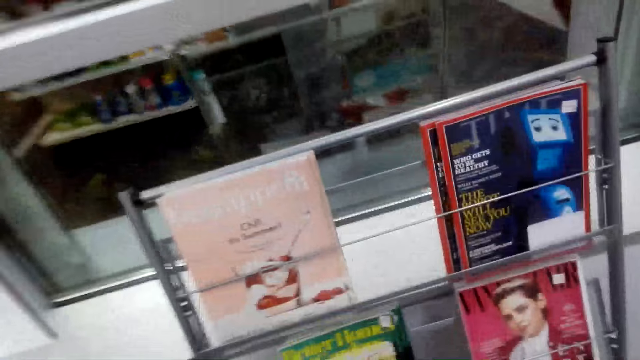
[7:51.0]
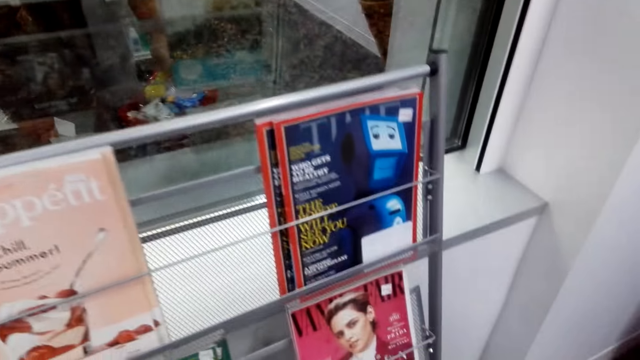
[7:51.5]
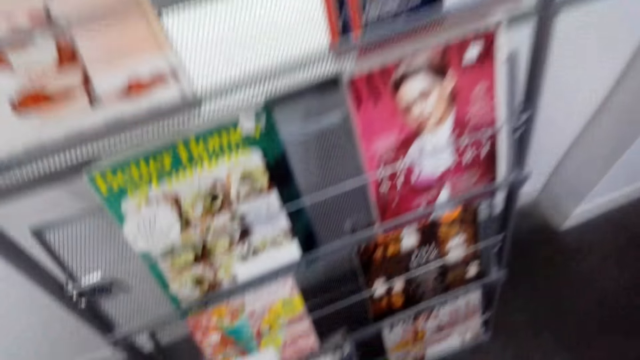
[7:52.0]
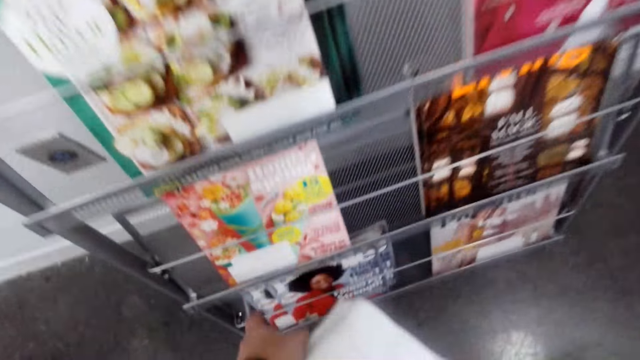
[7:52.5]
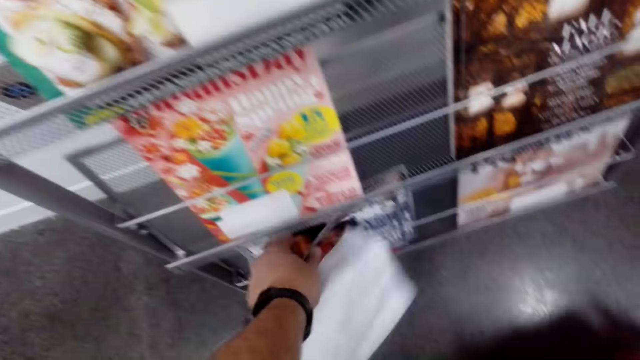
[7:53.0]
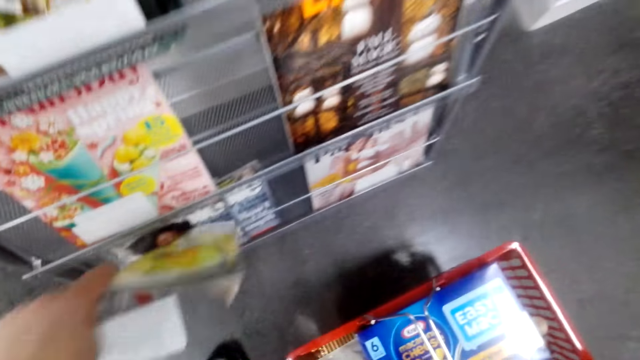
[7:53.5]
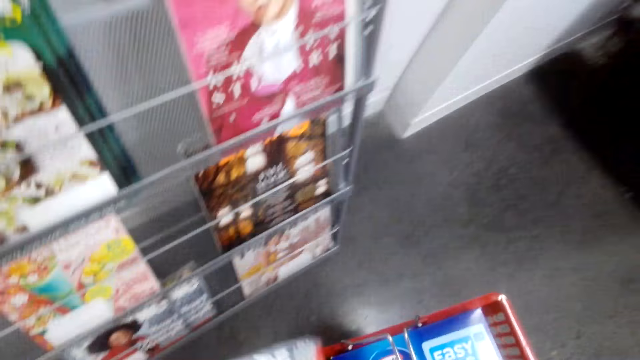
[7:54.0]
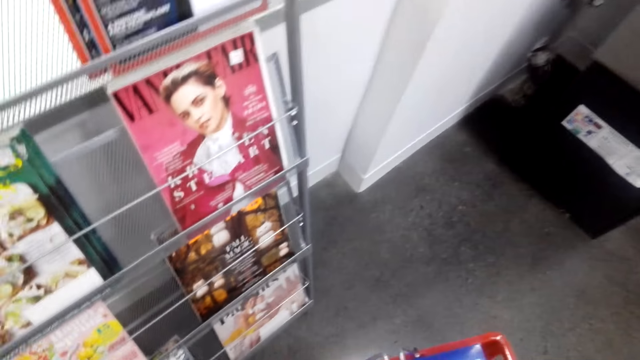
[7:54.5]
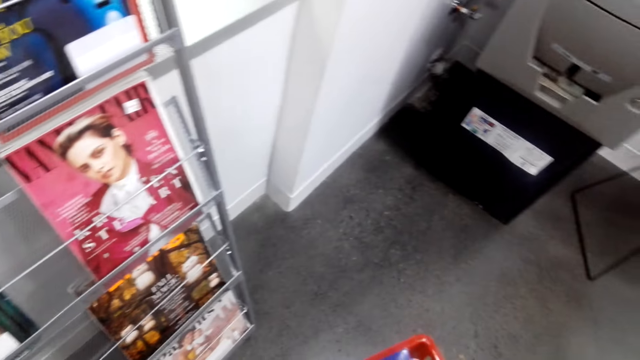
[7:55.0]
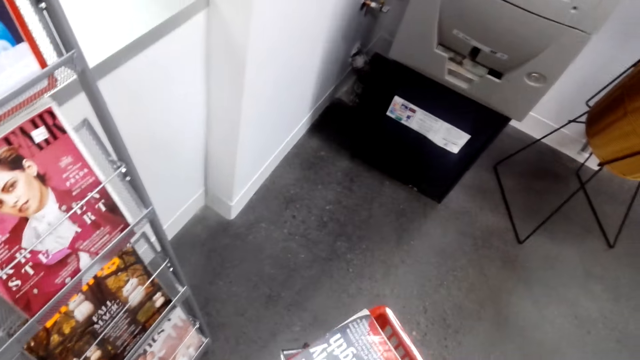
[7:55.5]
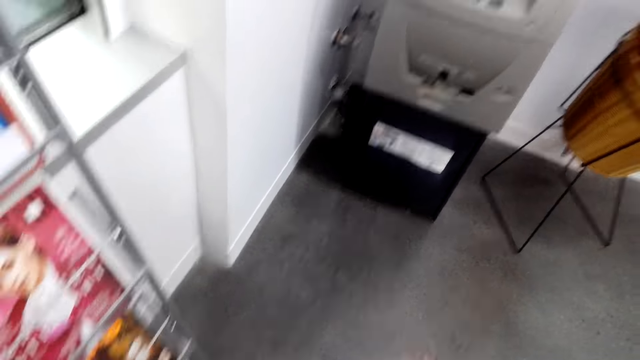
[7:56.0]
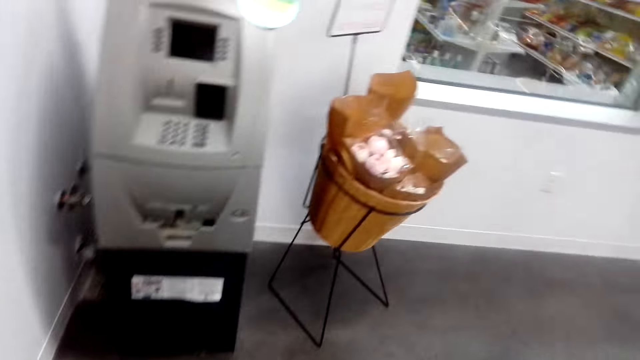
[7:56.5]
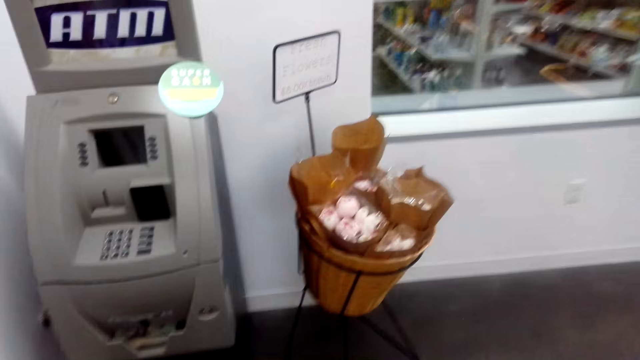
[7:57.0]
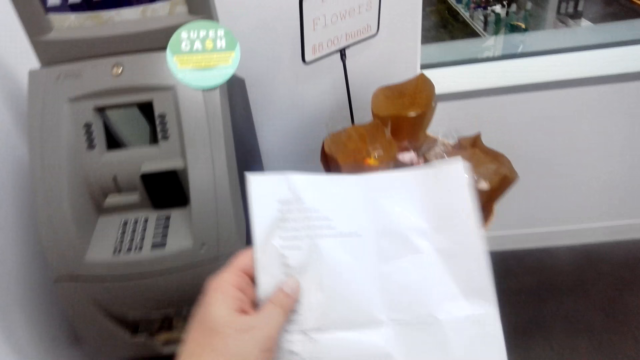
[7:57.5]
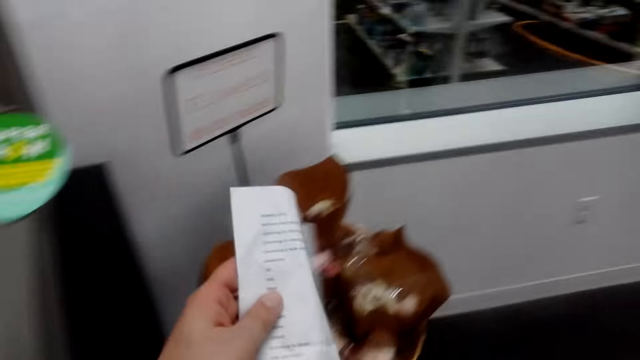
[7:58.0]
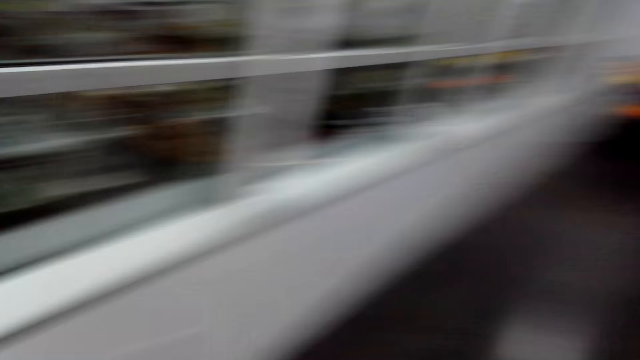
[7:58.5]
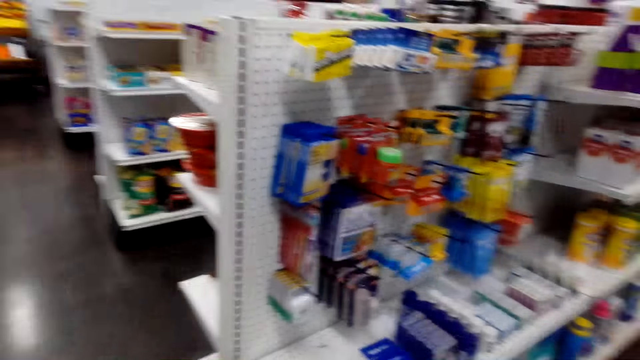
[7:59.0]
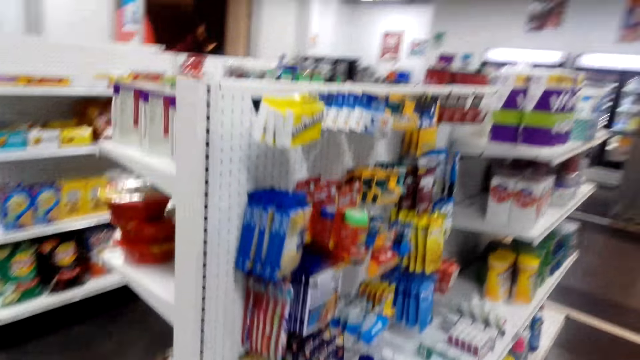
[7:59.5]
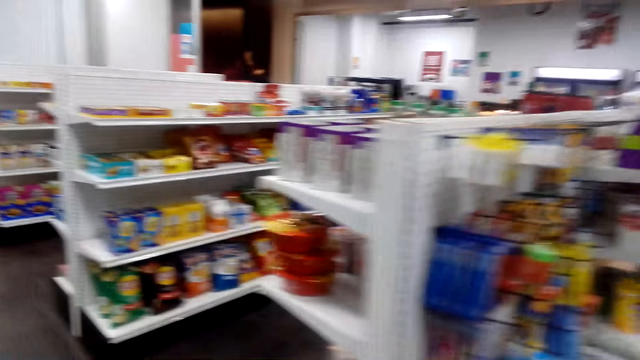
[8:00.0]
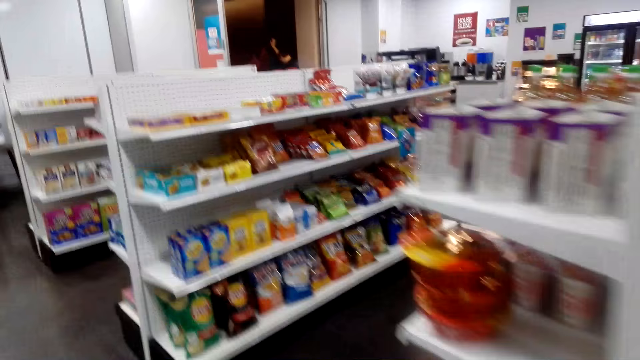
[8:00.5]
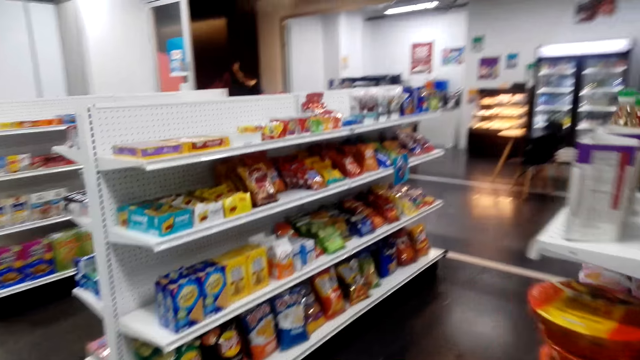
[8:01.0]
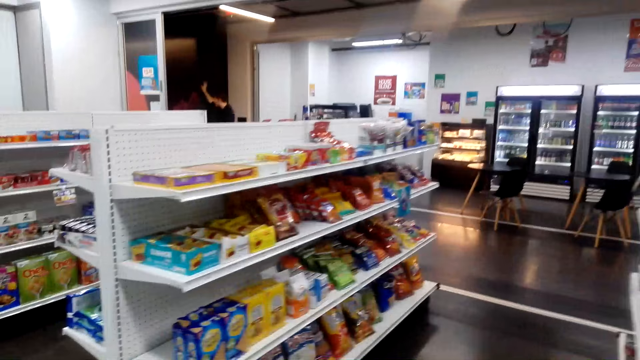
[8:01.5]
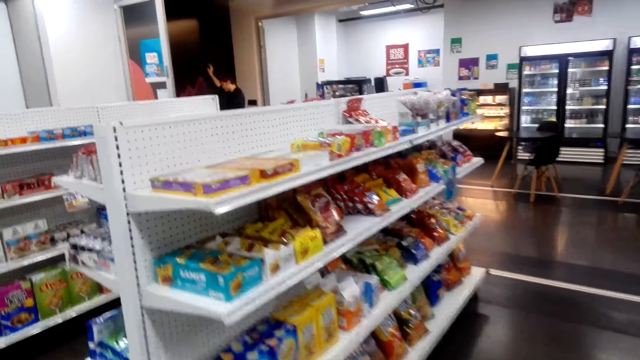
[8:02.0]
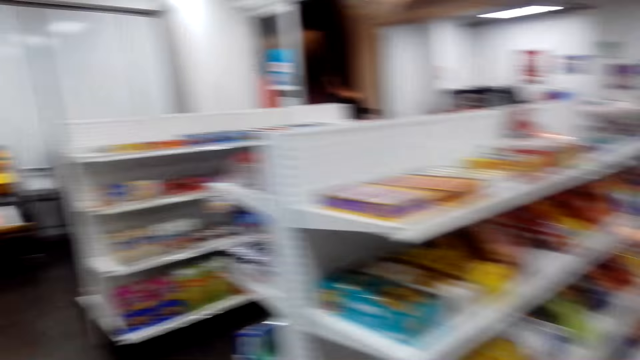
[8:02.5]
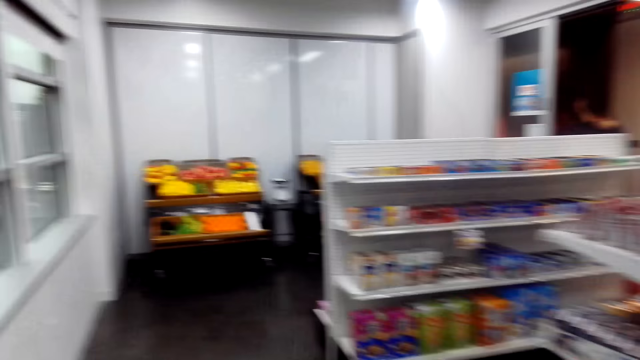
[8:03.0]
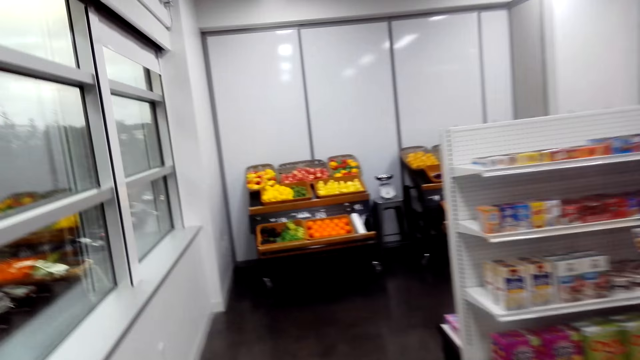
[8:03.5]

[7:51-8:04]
The camera wearer picks up a magazine. They put the magazine in the carrier. They look at the paper and walk.

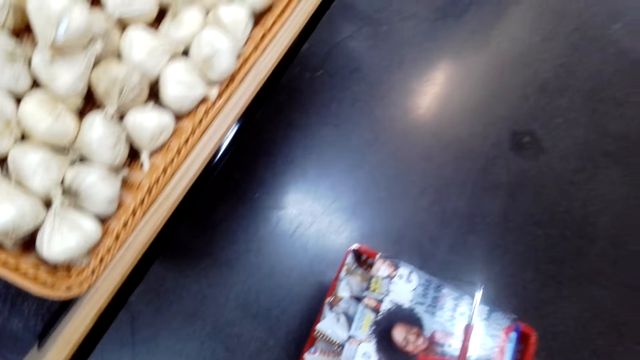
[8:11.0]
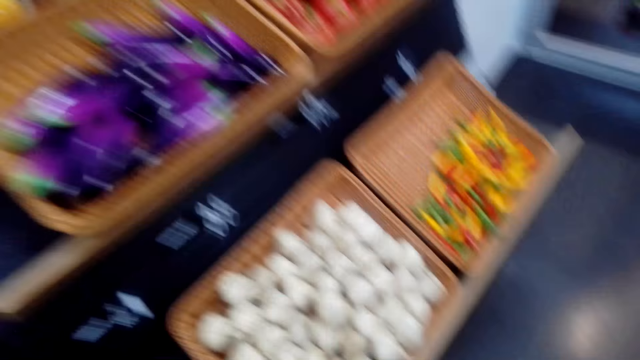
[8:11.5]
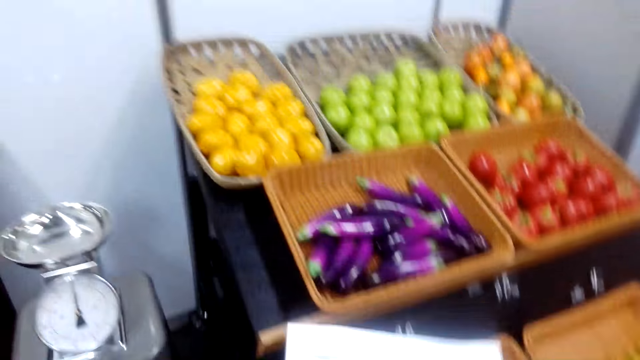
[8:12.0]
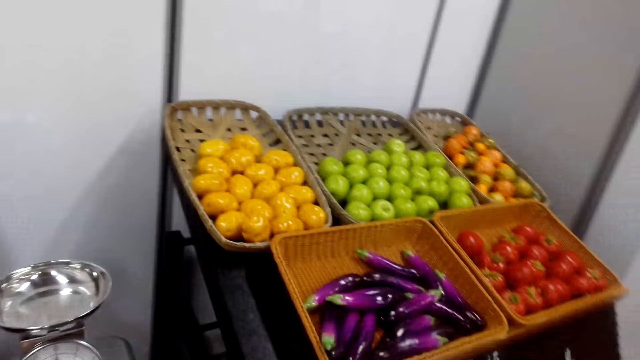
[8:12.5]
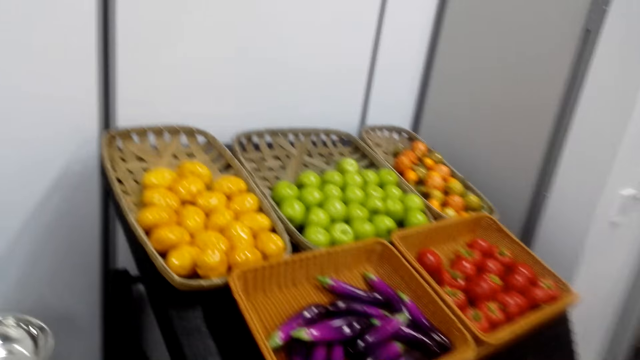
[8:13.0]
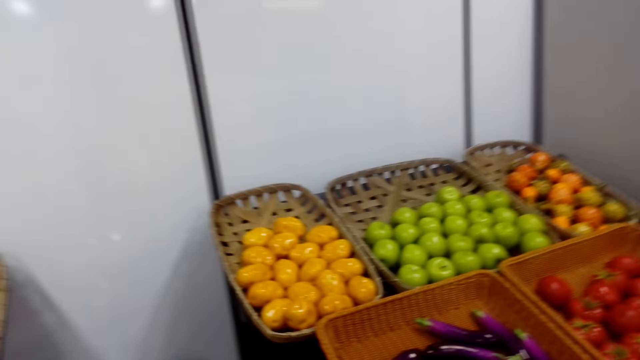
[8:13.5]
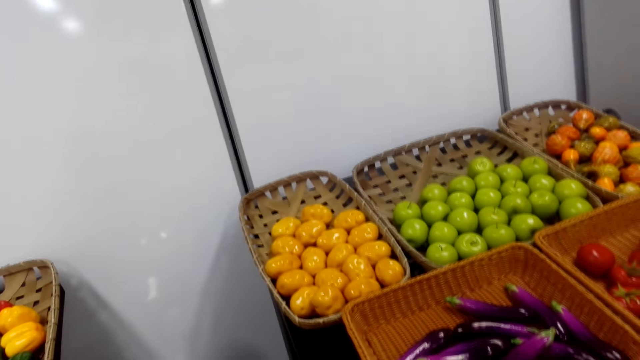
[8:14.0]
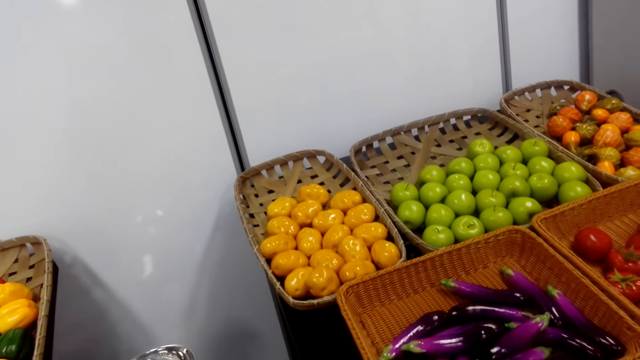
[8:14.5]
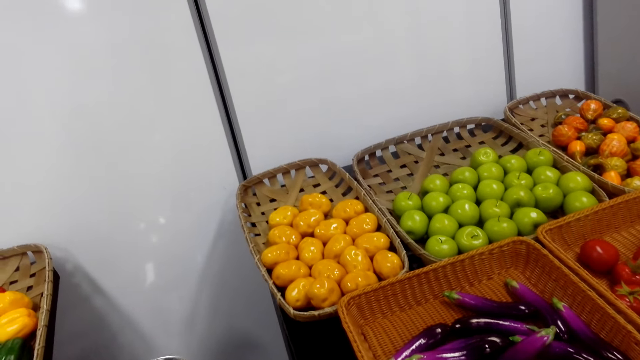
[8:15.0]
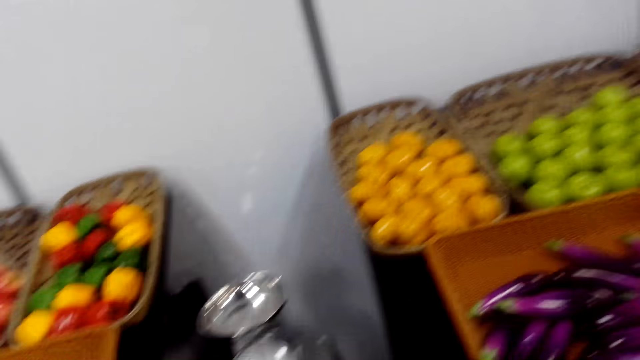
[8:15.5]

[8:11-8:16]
The camera wearer puts a basket or carrier on the floor.

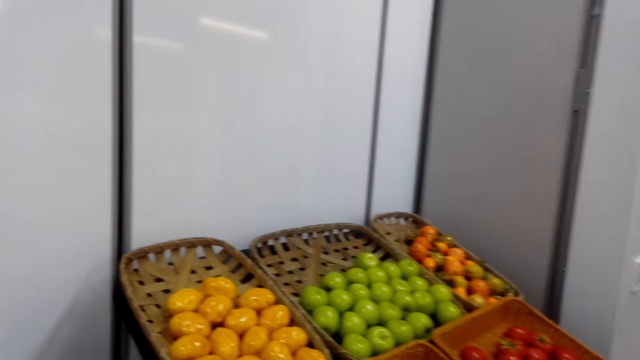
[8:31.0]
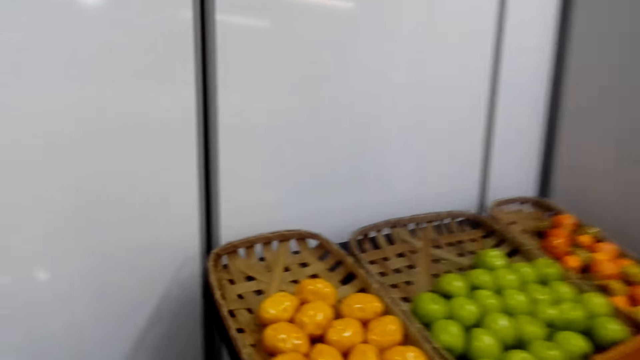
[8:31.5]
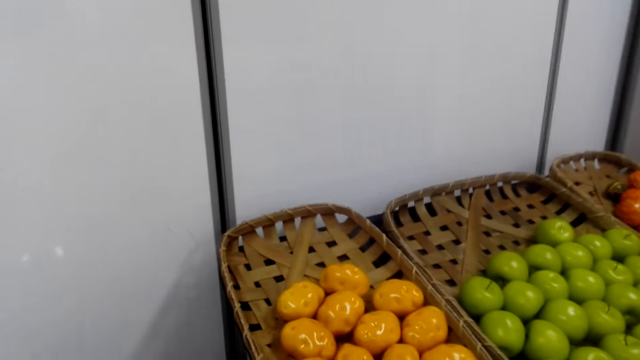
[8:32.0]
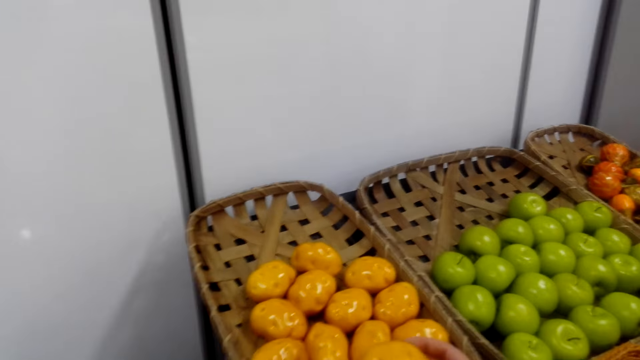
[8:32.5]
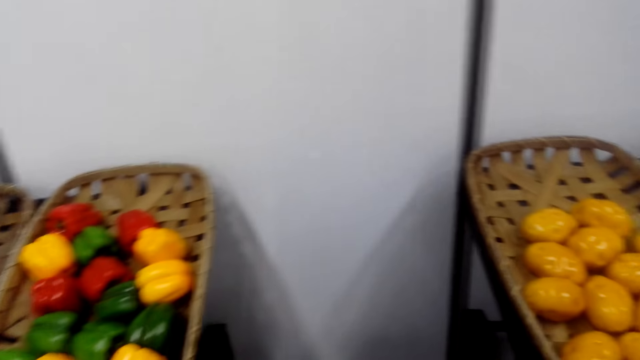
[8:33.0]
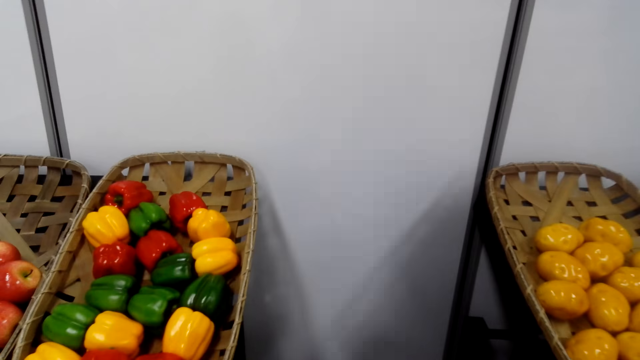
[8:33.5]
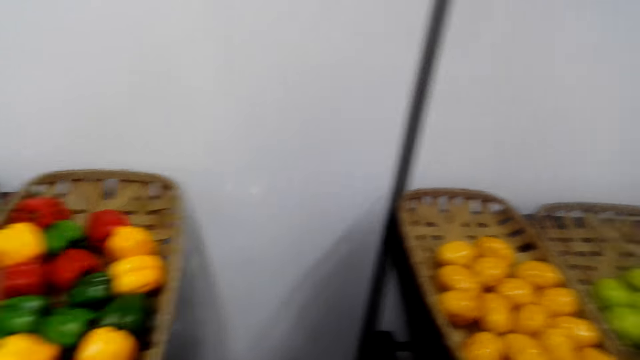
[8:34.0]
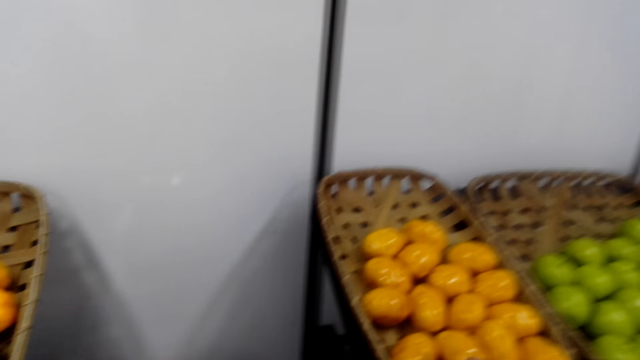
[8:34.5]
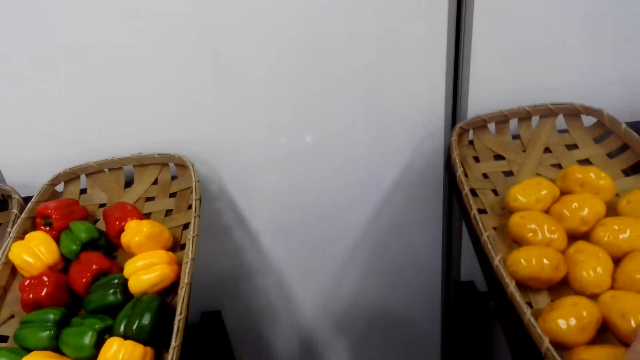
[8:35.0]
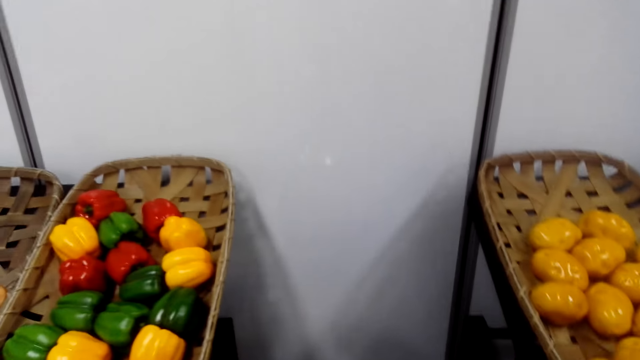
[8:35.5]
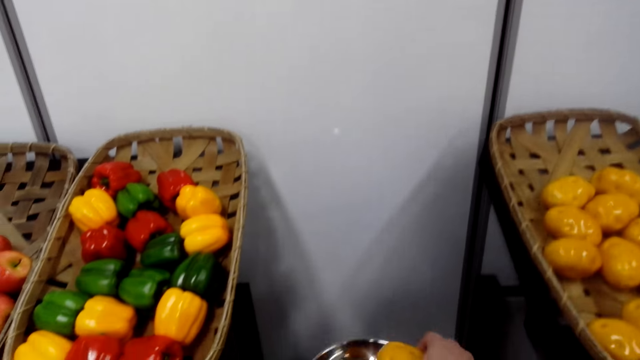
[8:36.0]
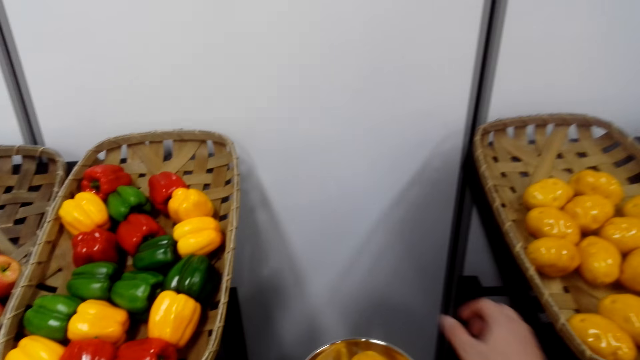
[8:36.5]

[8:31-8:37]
The camera wearer puts fruits in the weighing scale. They take a fruit.
